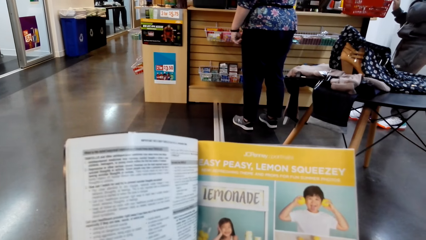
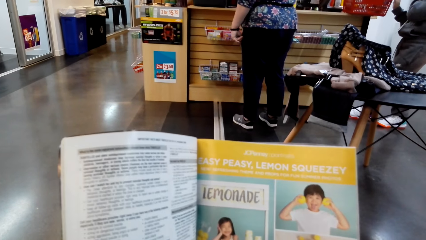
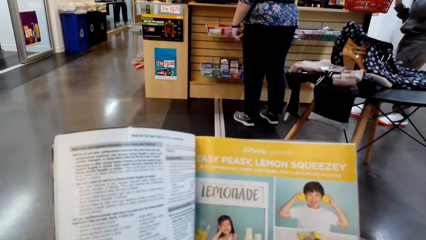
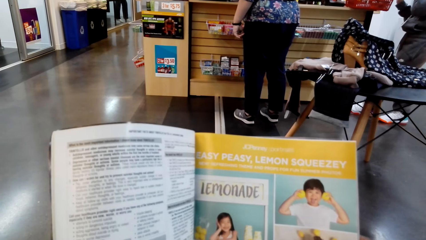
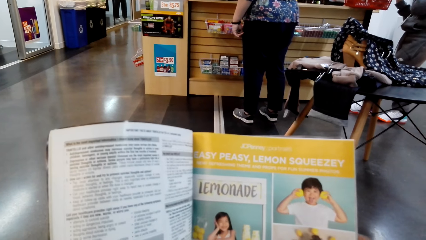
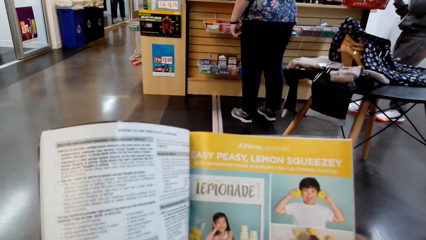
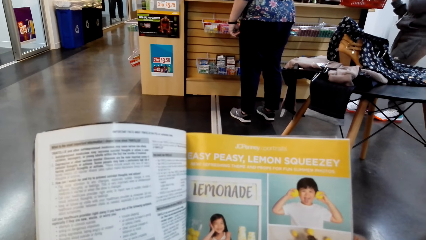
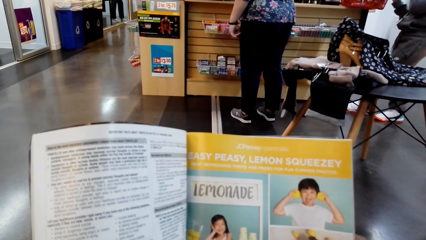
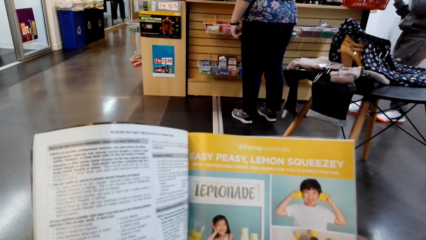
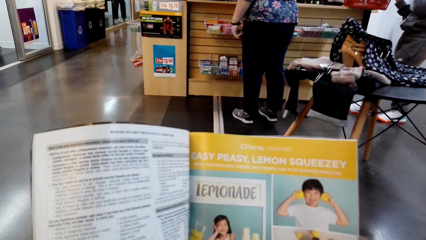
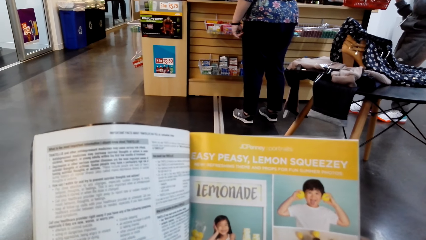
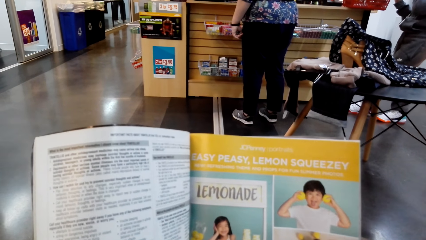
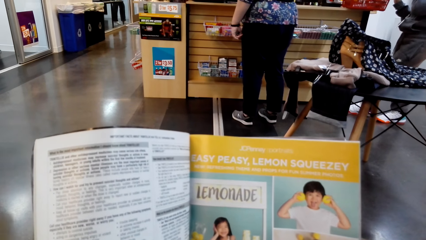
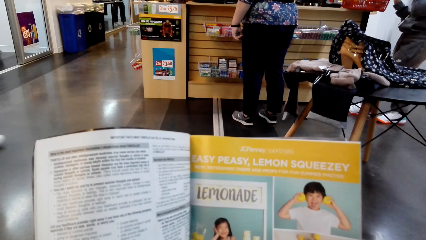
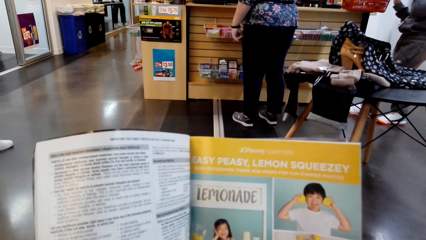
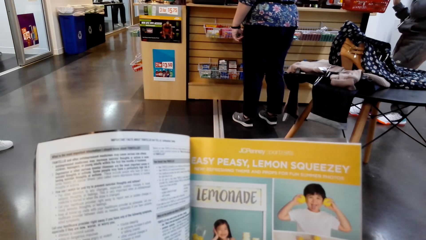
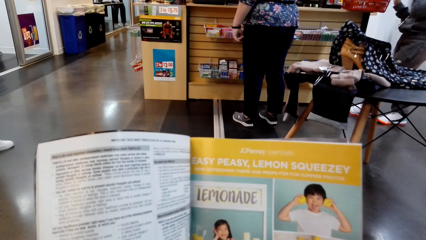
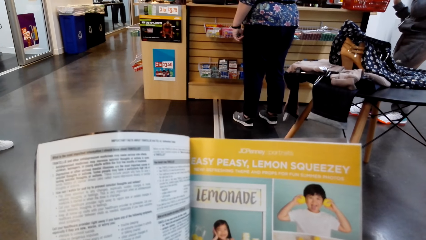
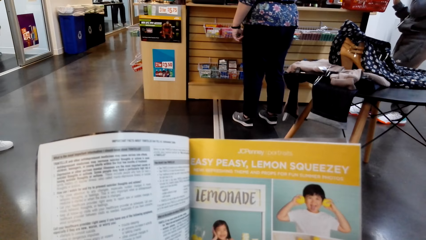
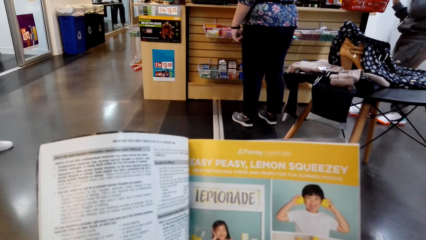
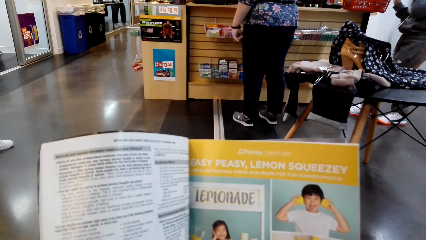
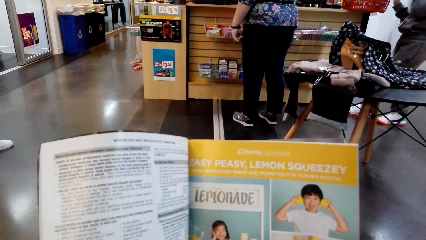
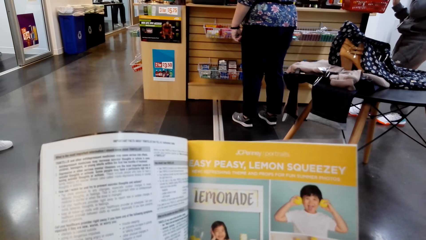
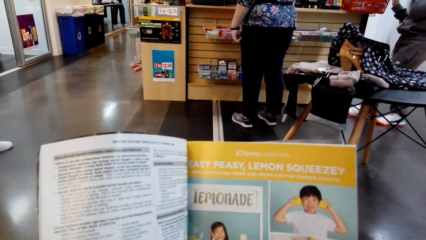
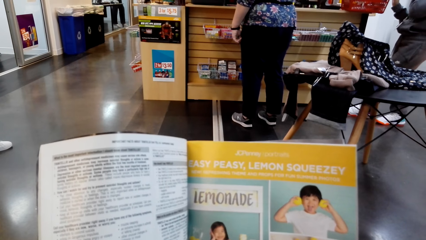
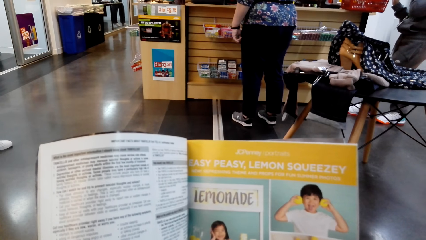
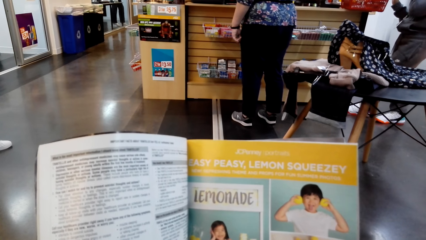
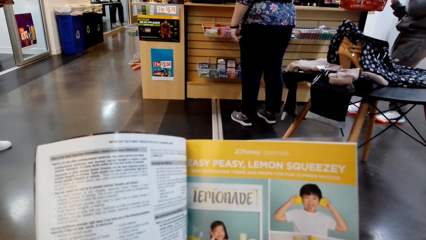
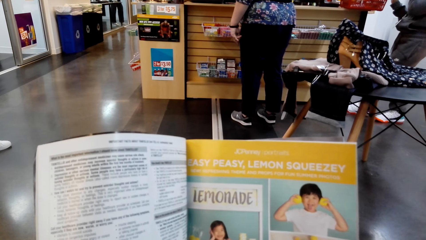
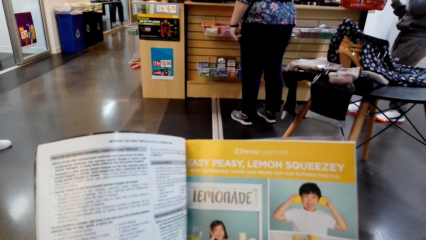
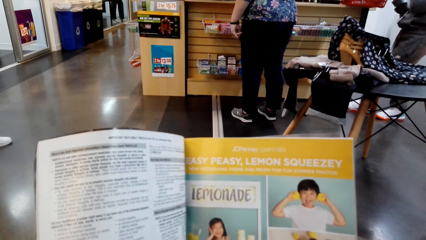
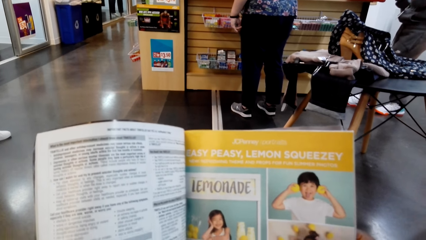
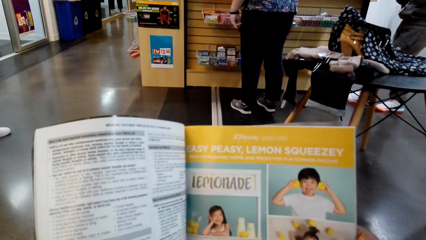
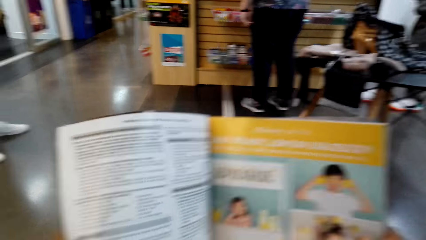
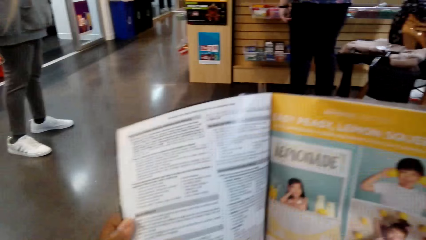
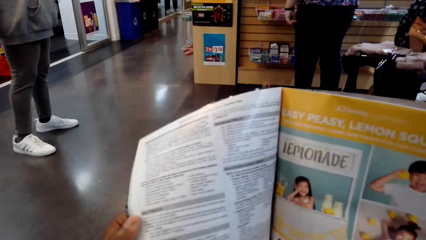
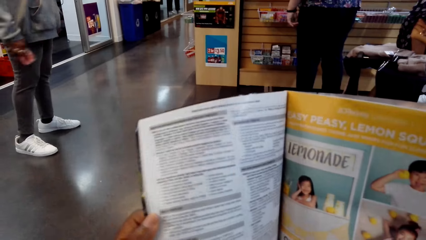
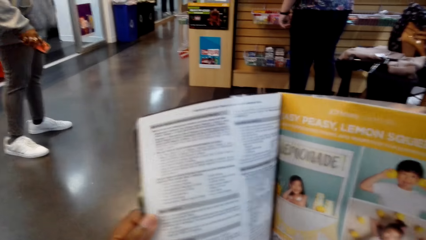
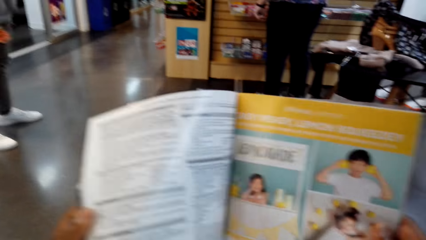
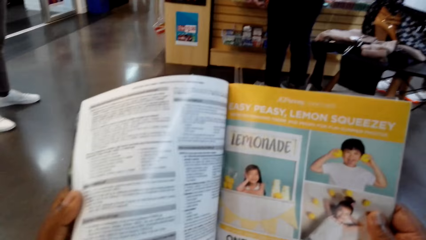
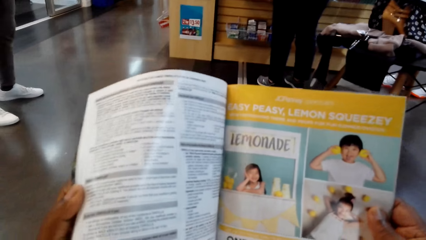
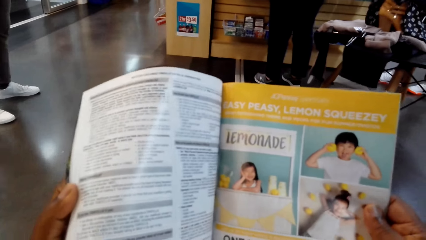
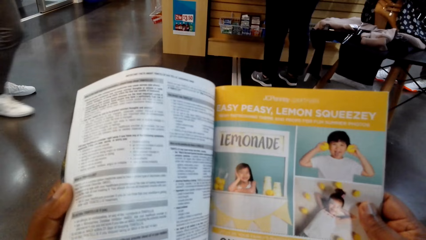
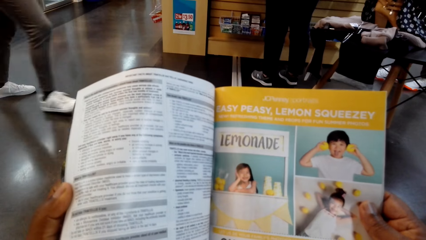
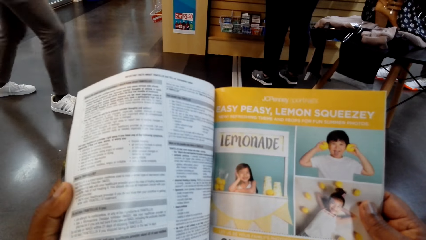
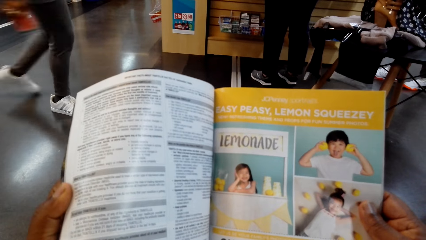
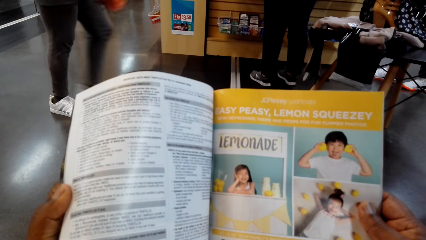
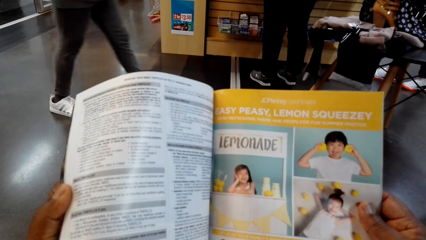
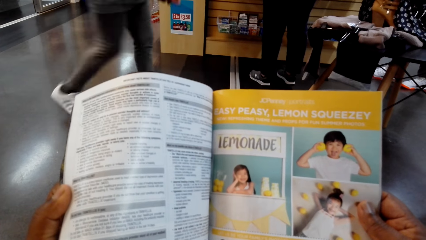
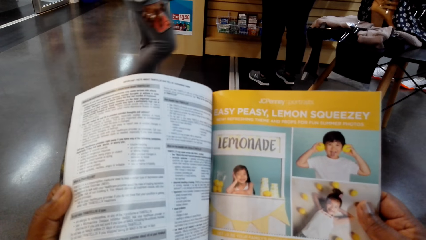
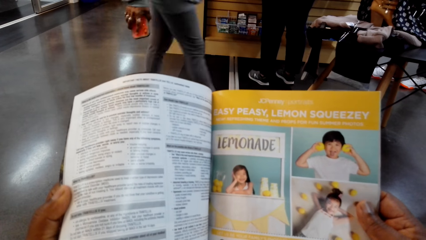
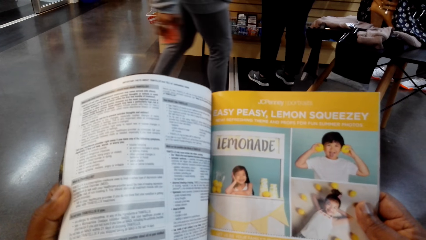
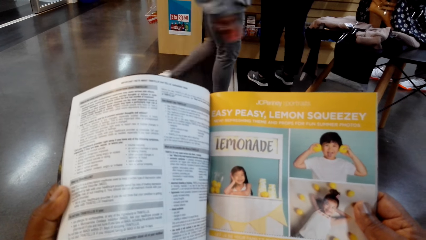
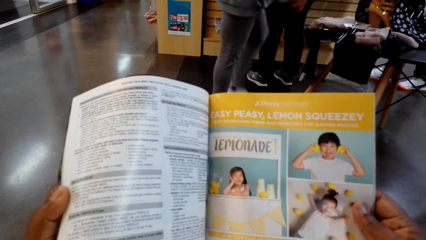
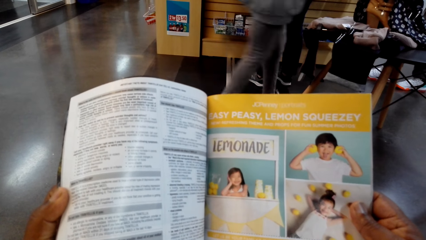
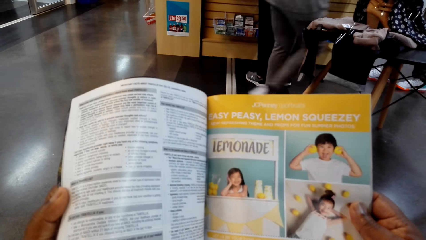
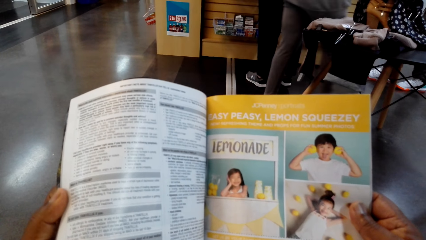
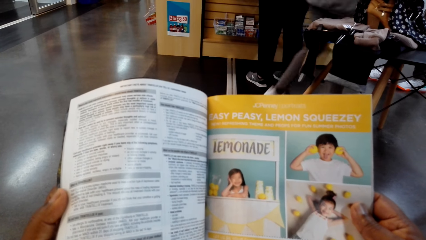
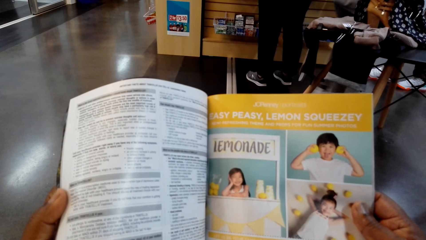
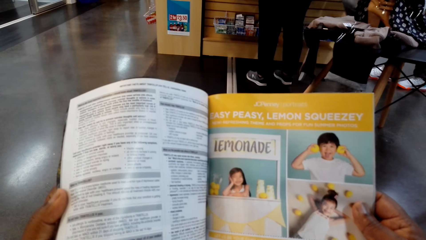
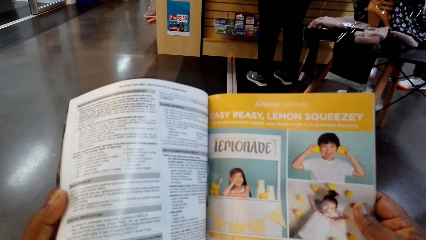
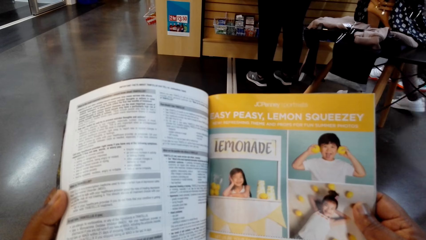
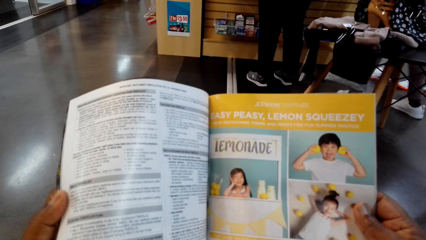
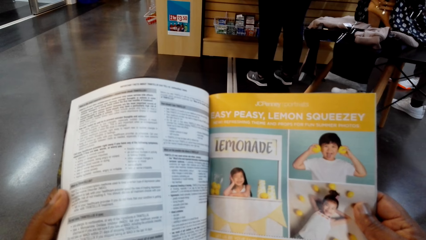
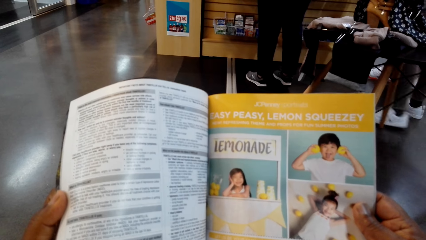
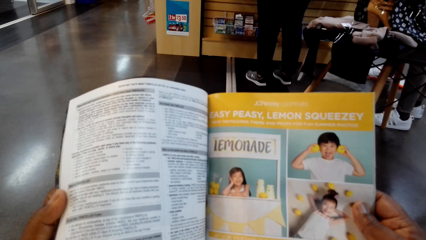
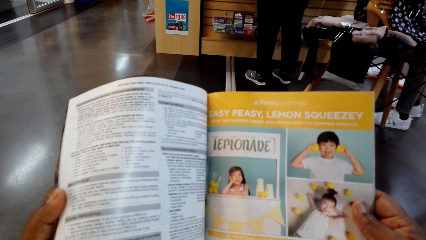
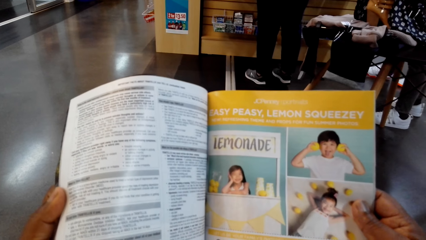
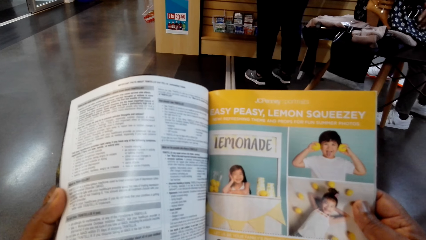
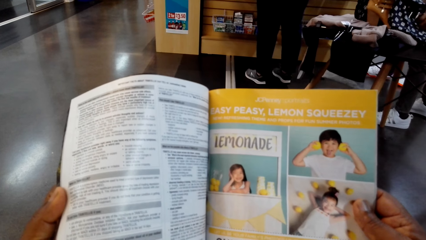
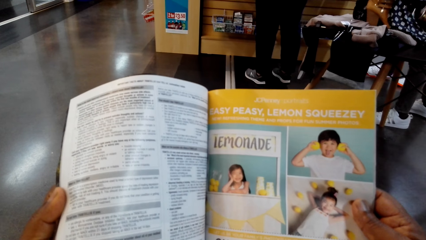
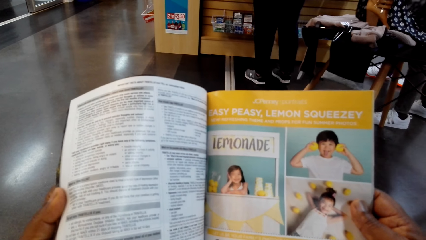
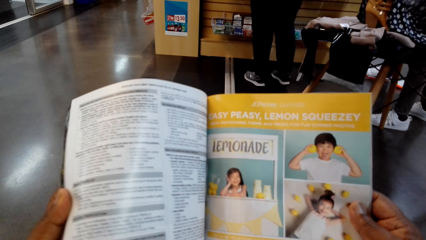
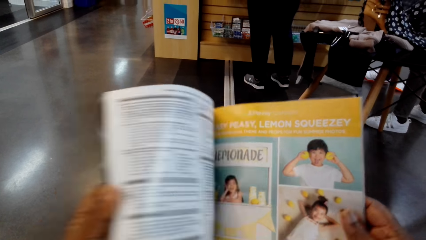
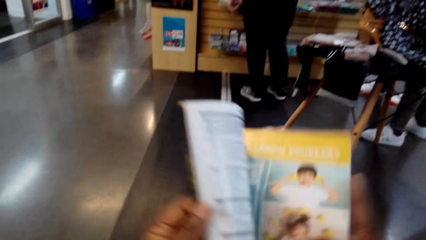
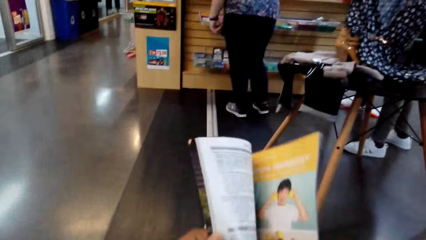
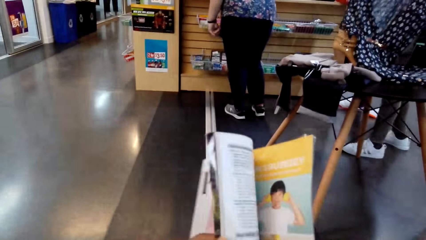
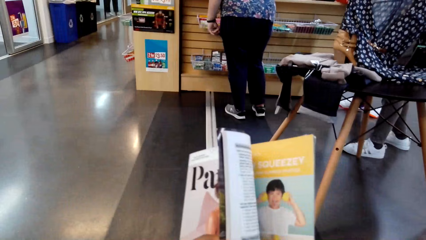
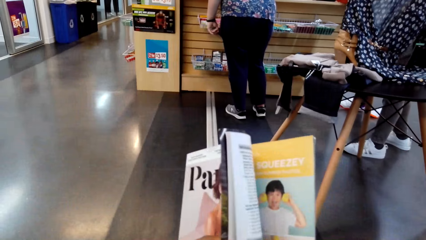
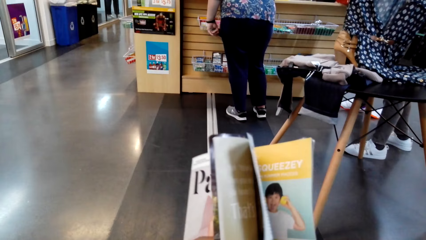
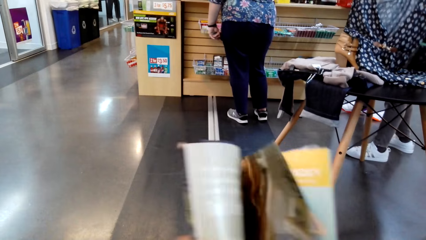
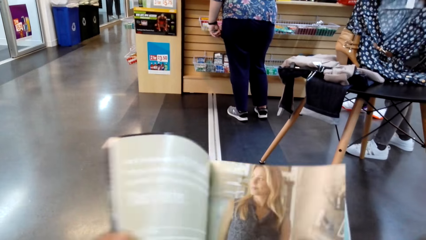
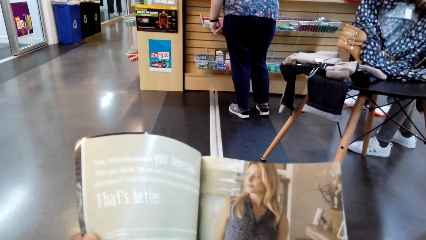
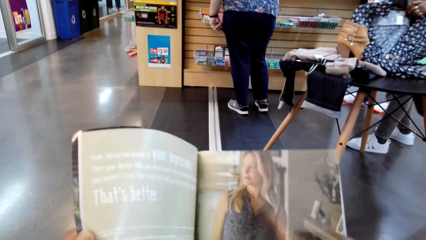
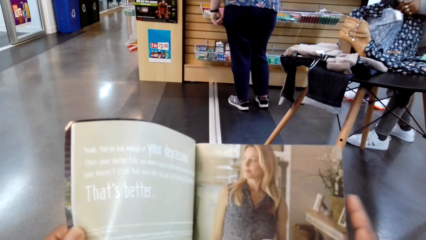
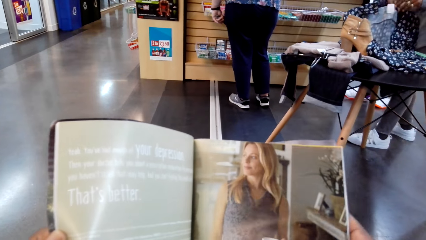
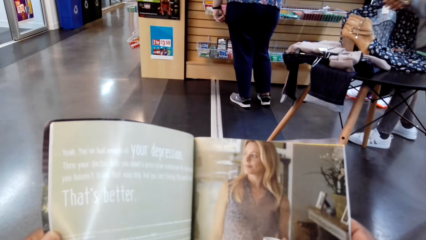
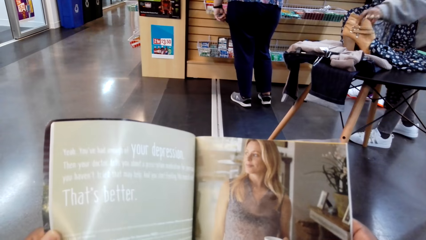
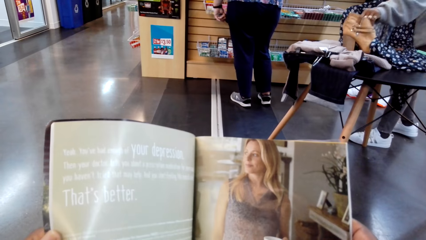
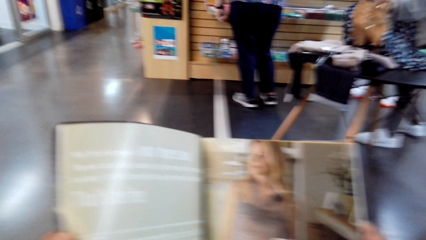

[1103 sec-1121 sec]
The camera wearer reads the magazine. They turn the pages of the magazine.
